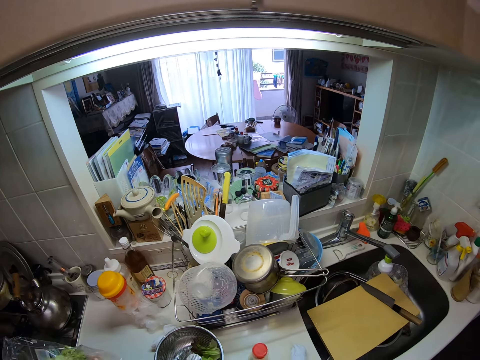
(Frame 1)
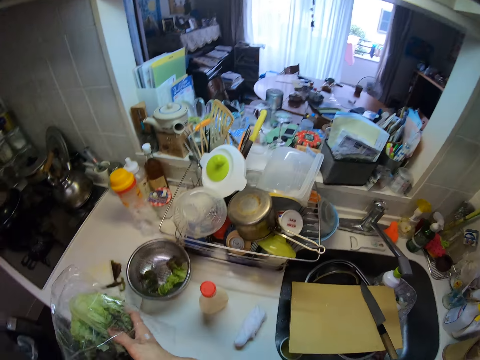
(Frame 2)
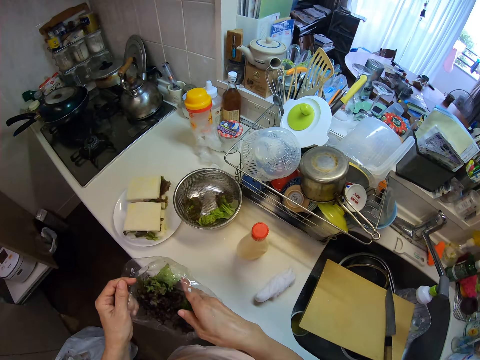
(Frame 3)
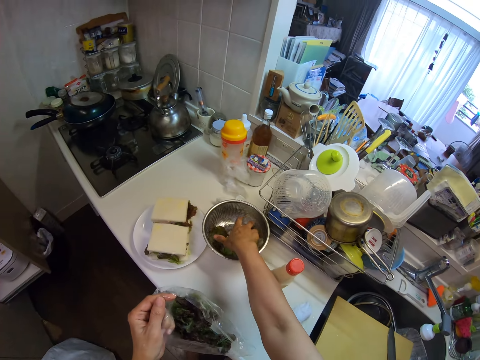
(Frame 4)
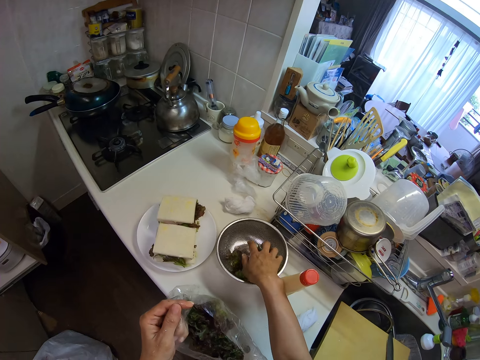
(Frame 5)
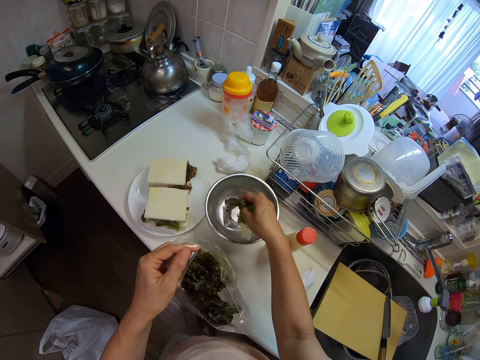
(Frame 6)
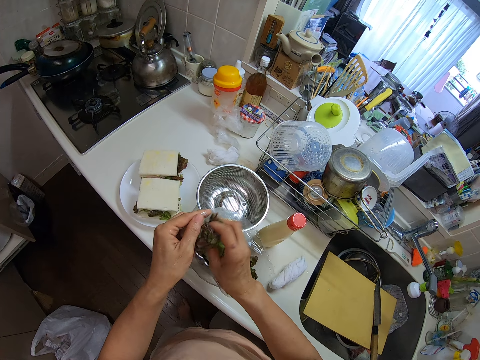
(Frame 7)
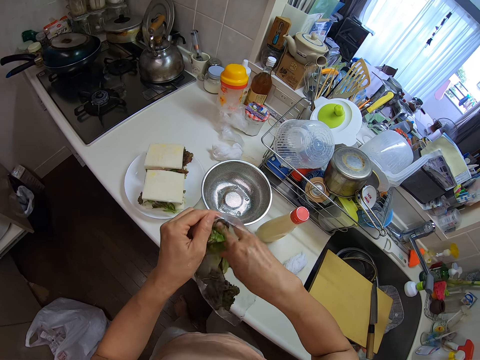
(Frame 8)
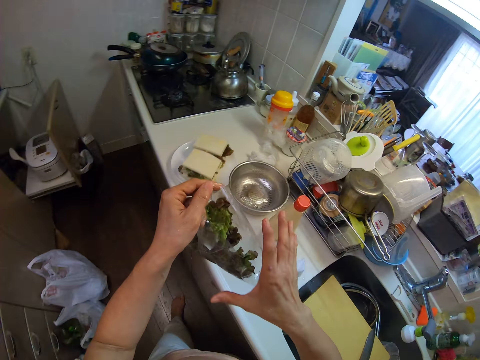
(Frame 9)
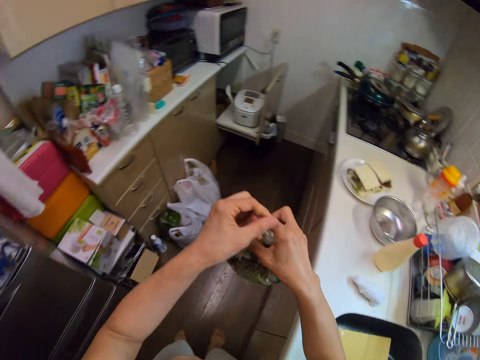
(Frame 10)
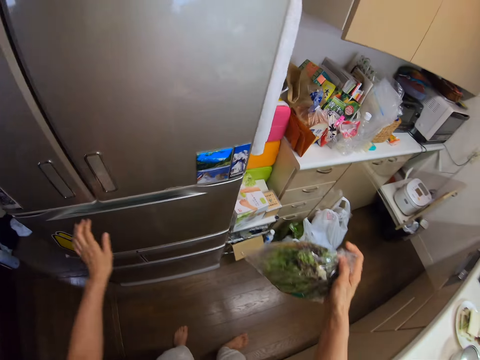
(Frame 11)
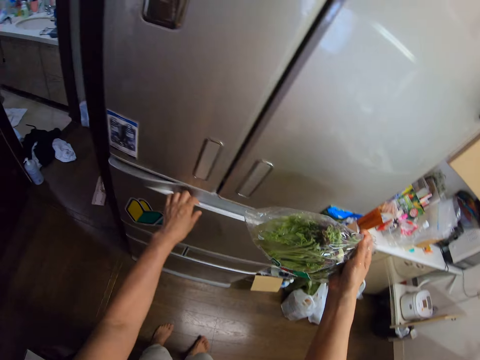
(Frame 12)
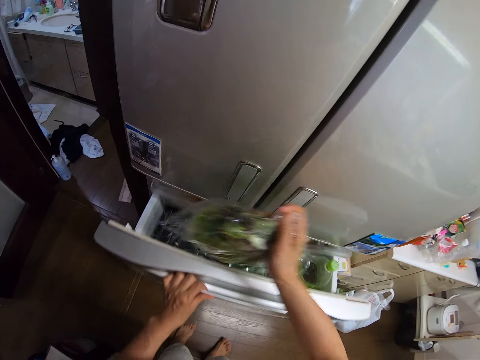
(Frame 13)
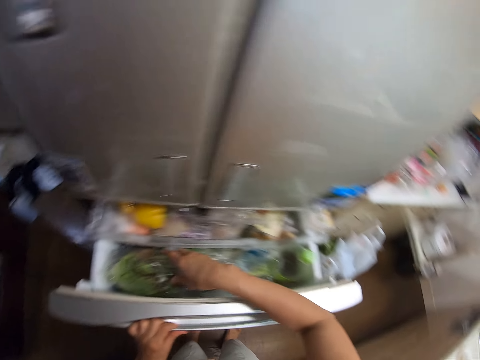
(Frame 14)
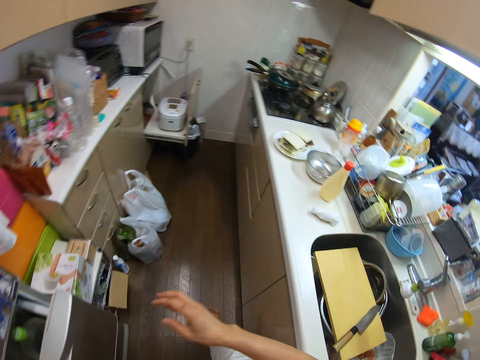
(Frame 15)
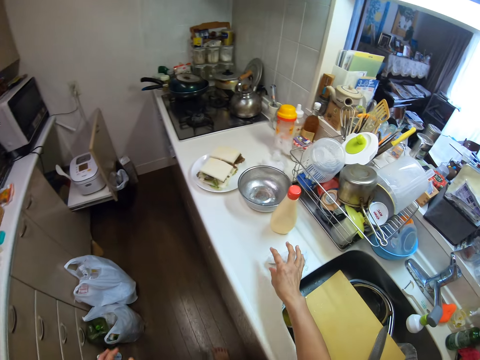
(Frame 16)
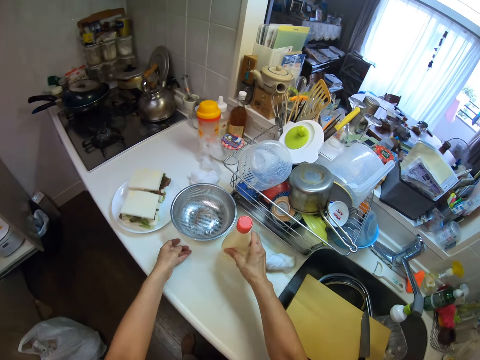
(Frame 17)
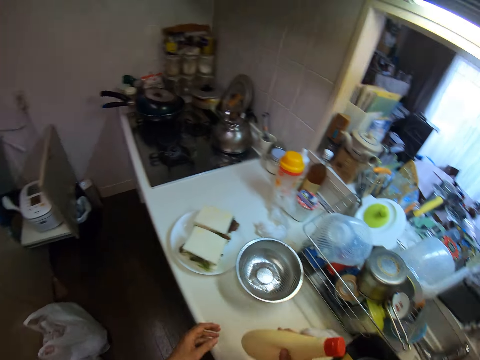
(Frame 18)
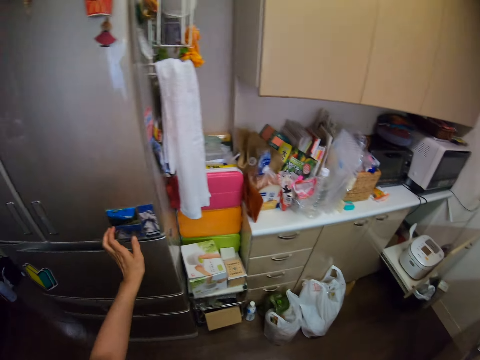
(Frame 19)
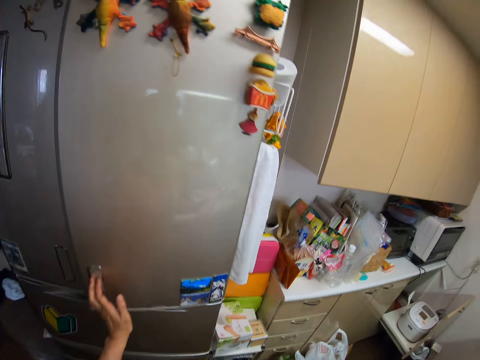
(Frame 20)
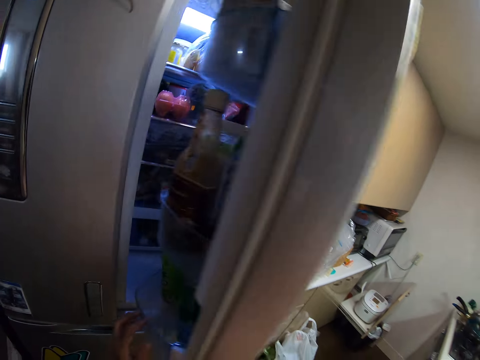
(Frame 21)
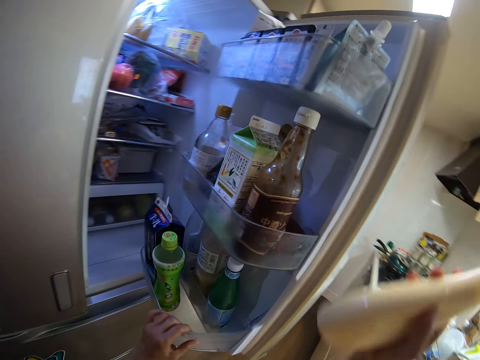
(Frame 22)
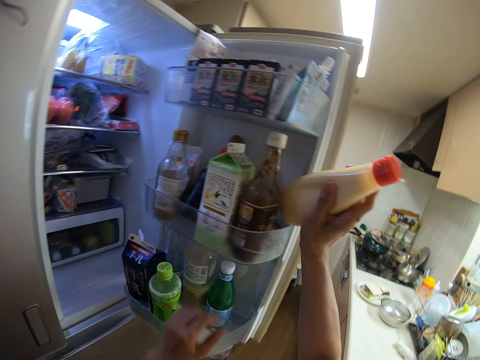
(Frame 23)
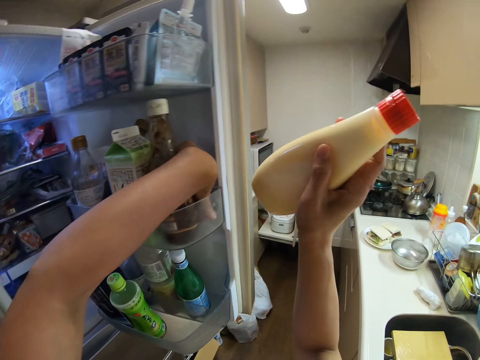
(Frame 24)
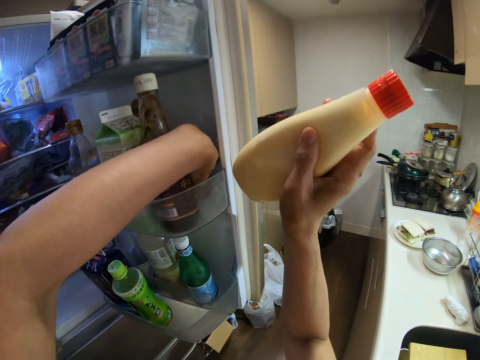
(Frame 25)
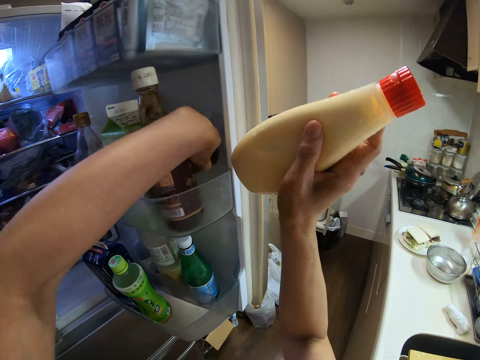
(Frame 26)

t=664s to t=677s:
The camera wearer drops the packed lettuce or nylon of vegetables. He picks up vegetables from the container on the table with his right hand. He puts the vegetables inside the nylon with his right hand. He opens the drawer with his left hand. He drops the nylon of vegetables inside the drawer with his right hand. He closes the refrigerator with his left hand. He adjusts the cloth on the table with his right hand. He picks up the mustard container from the table with his right hand. He opens the refrigerator with his left hand. He adjusts a container in the refrigerator with his left hand. He drops the mustard.

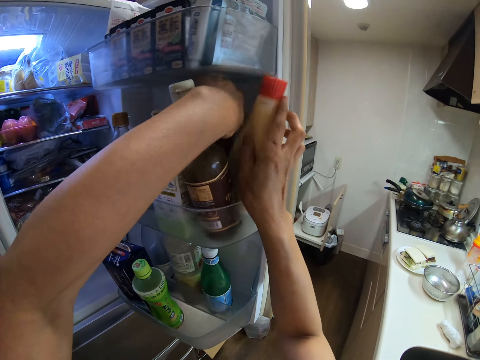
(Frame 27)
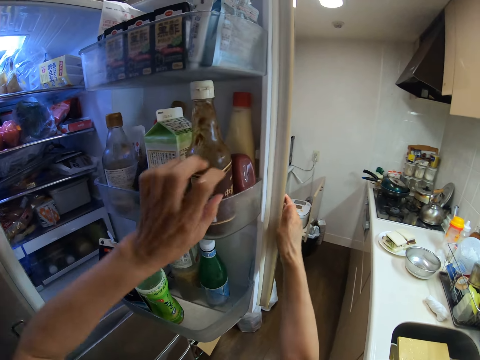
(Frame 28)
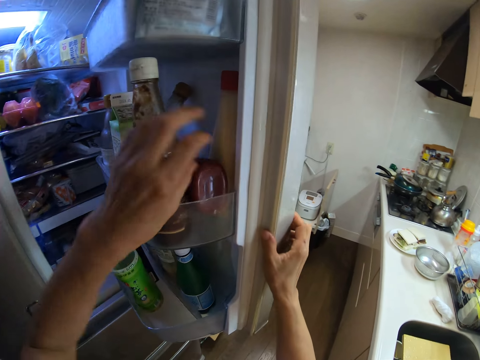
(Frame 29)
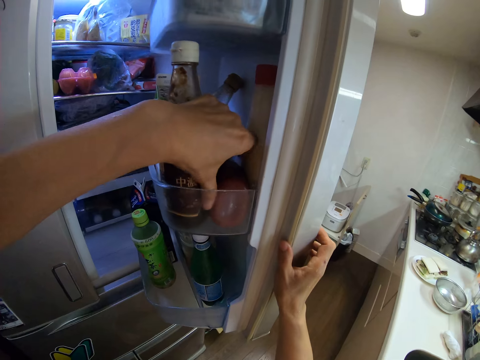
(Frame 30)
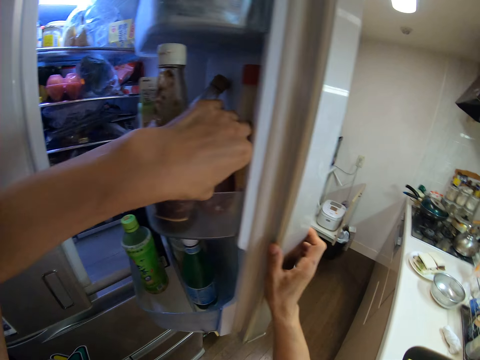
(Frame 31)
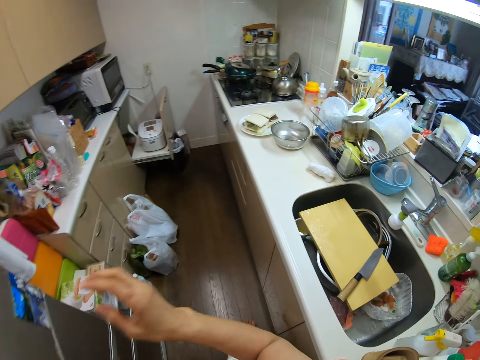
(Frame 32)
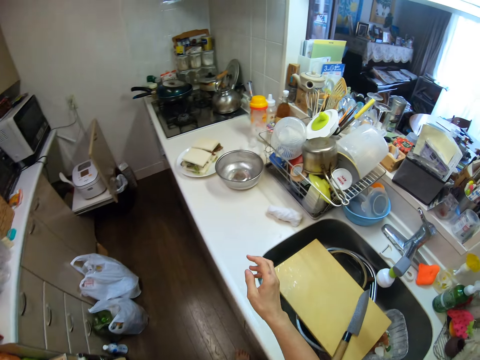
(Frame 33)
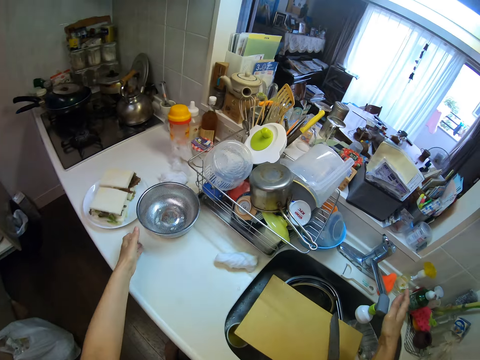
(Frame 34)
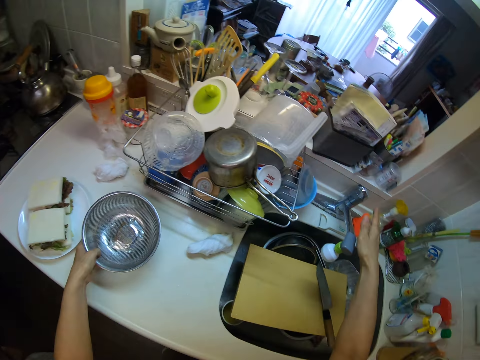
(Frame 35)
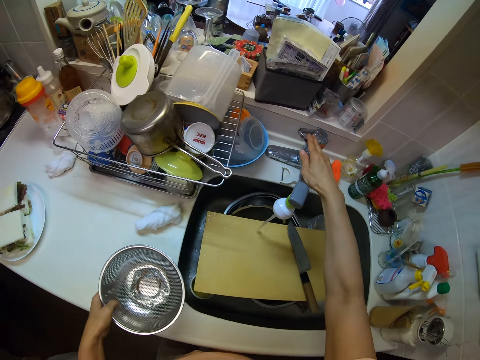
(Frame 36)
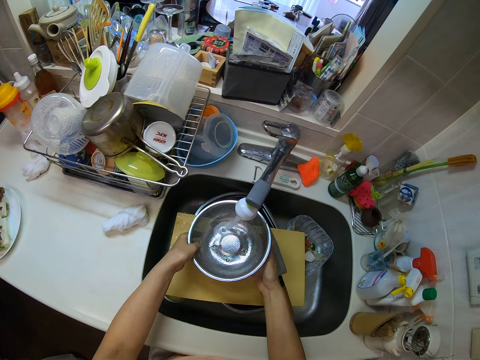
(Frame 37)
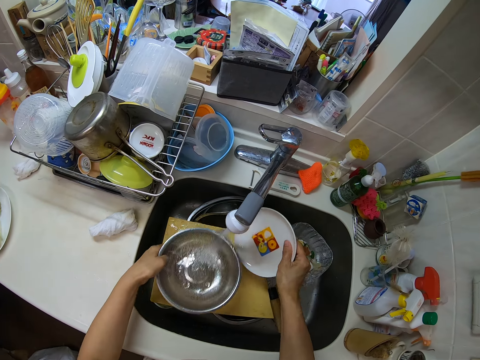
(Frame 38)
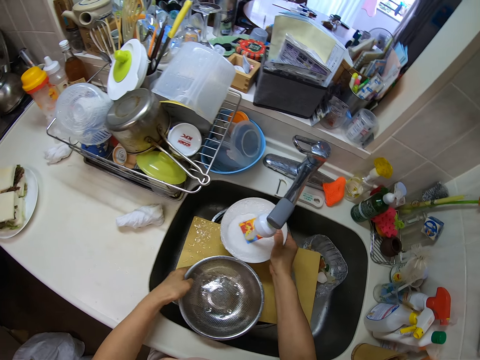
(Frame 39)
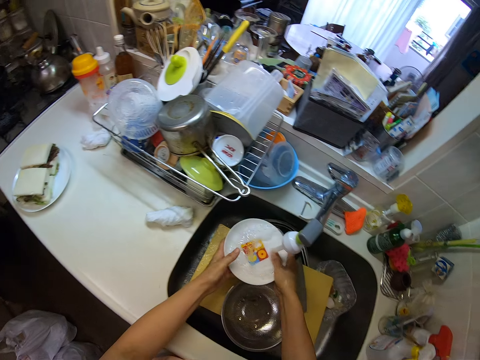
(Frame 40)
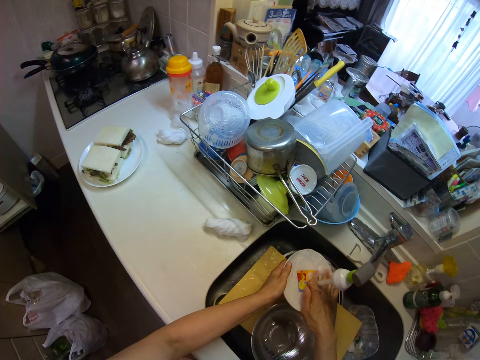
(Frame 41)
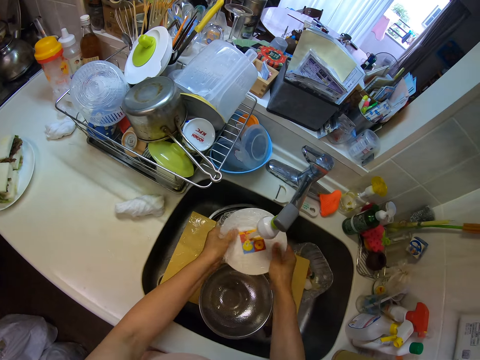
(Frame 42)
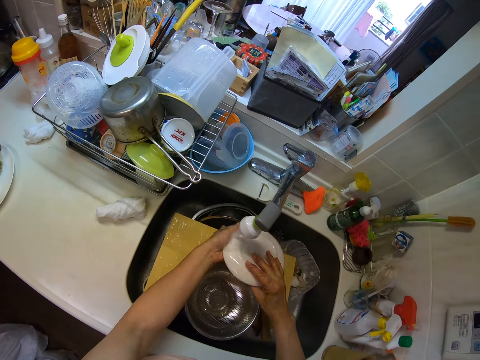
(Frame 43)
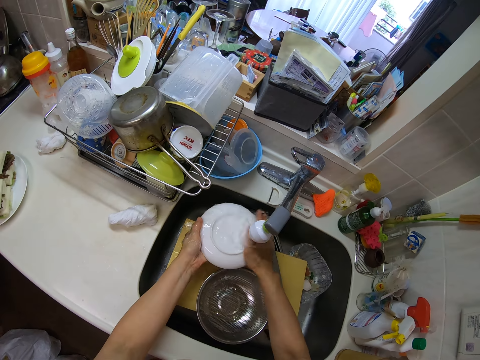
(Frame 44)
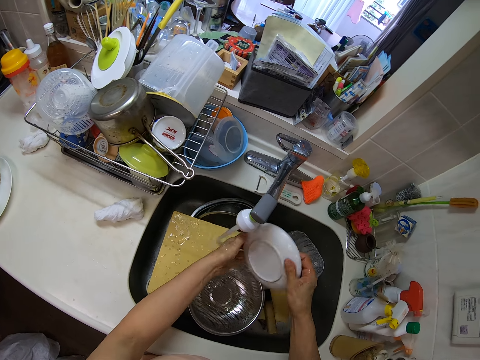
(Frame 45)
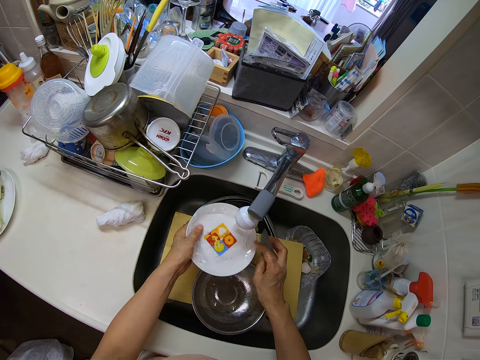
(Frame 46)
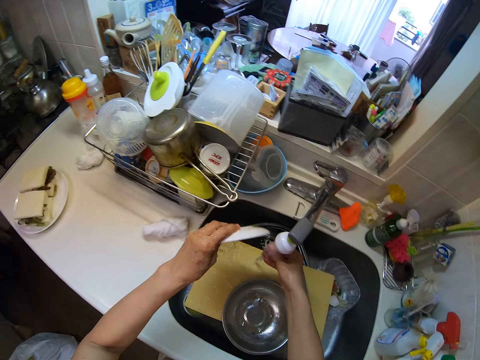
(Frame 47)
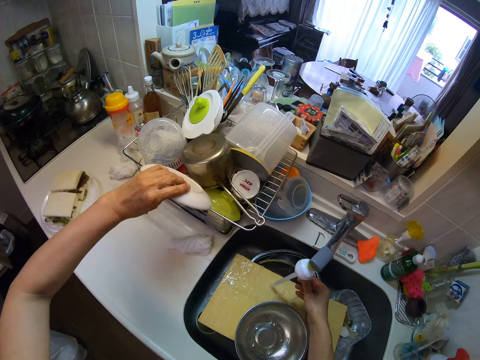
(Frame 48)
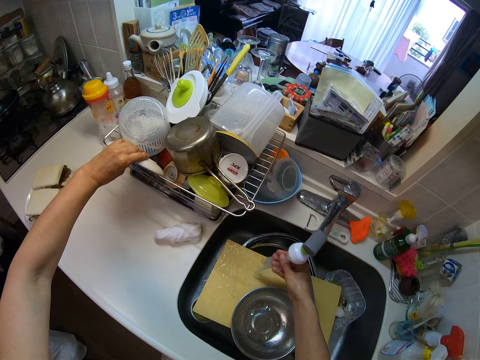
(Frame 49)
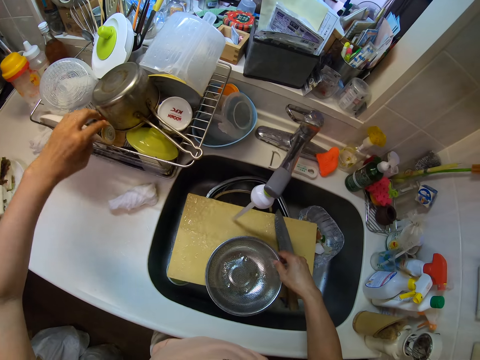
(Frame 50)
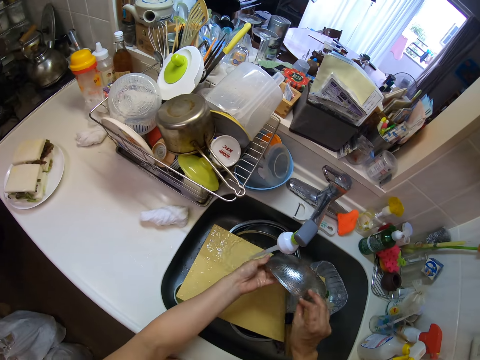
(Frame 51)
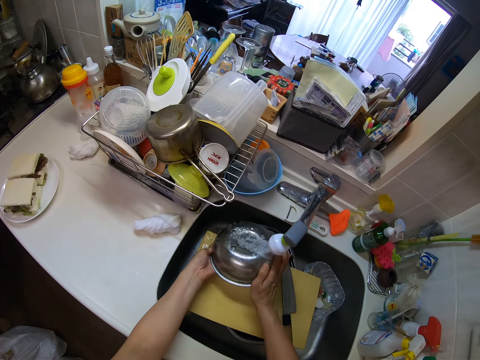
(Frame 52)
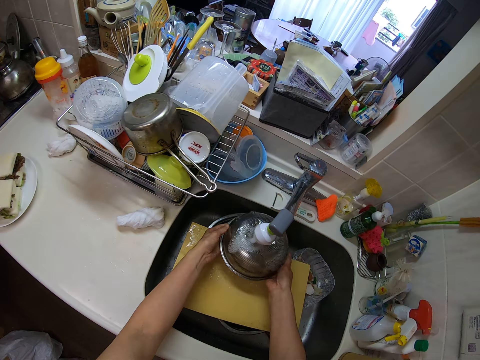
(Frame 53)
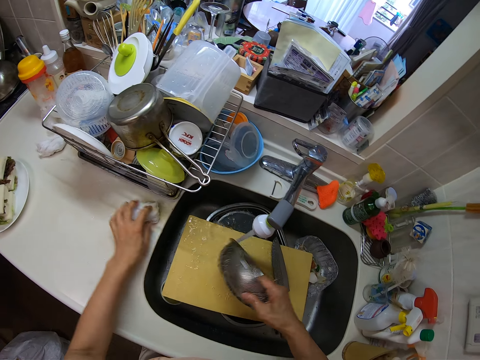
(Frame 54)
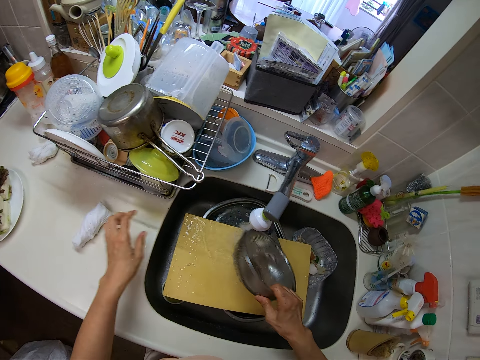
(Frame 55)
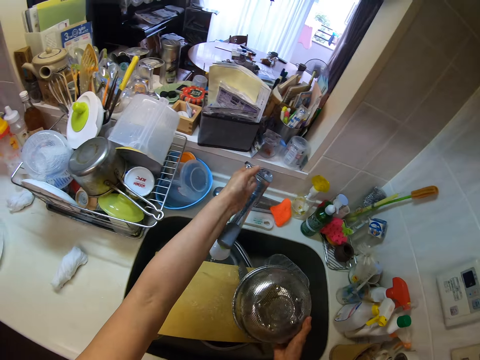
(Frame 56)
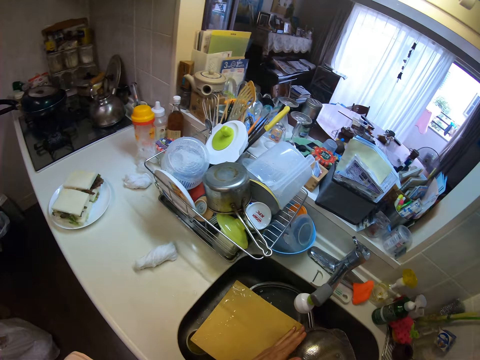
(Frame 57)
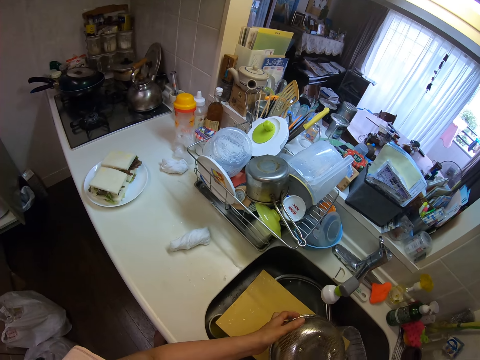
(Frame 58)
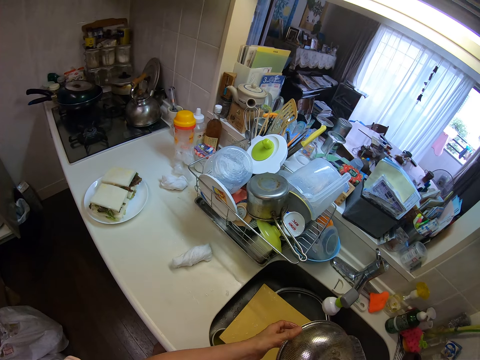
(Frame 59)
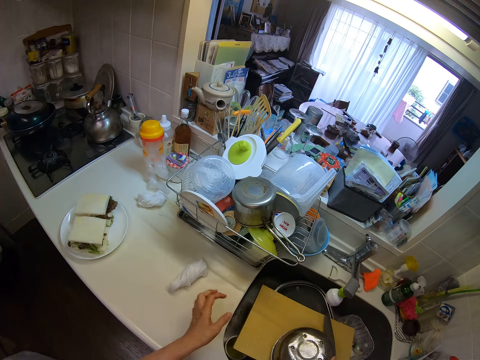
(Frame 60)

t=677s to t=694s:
The camera wearer adjusts a container in the refrigerator with his left hand. He closes the refrigerator with his right hand. He turns on the sink faucet with his right hand and picks up the containers or siever from the table with his left hand. He rinses the containers in the sink. He washes the plate. He drops the plate in the tray with his left hand. He picks up the container from the cutting board with his right hand. He rinses the container in the sink. He adjusts the cloth on the table with his left hand. He turns off the sink faucet with his left hand.
